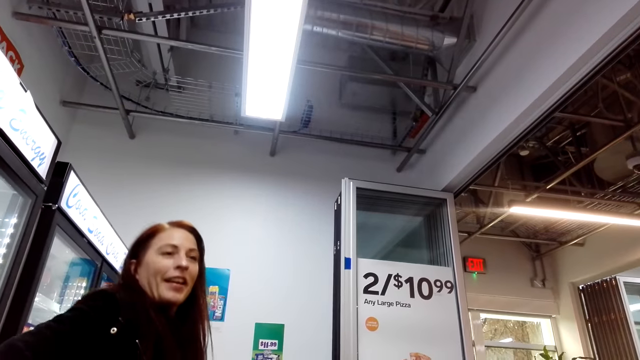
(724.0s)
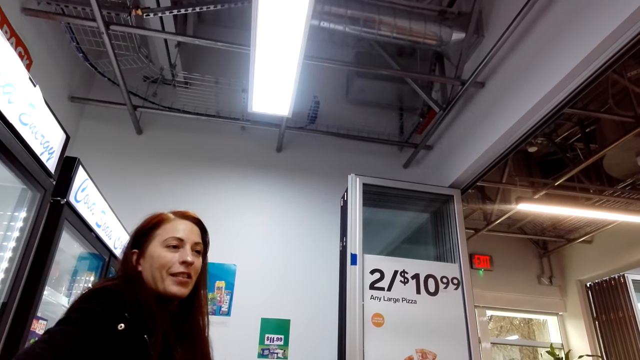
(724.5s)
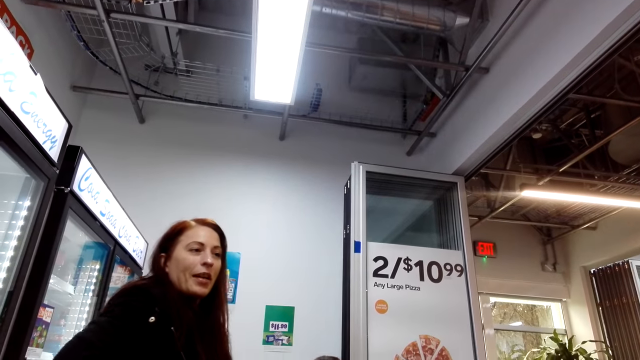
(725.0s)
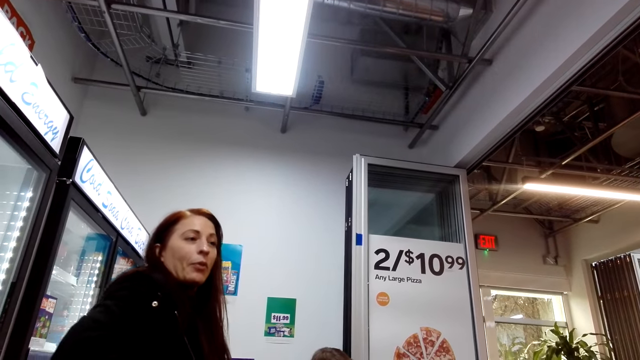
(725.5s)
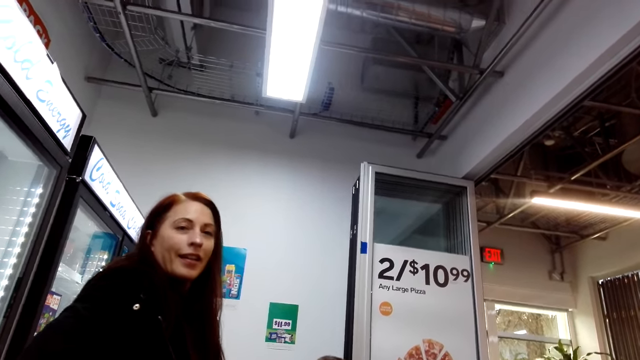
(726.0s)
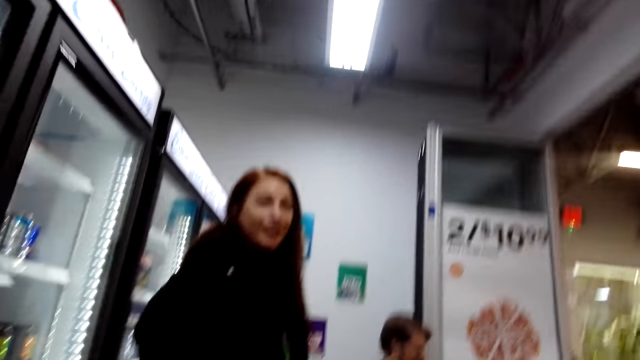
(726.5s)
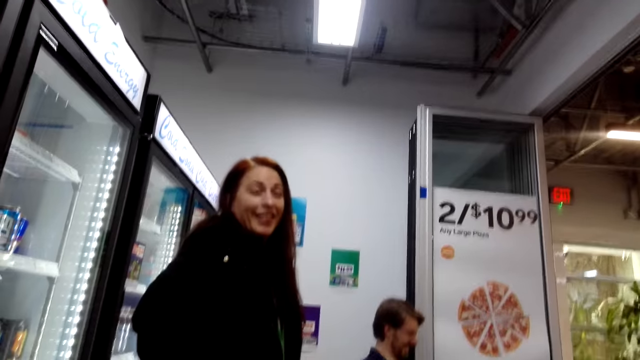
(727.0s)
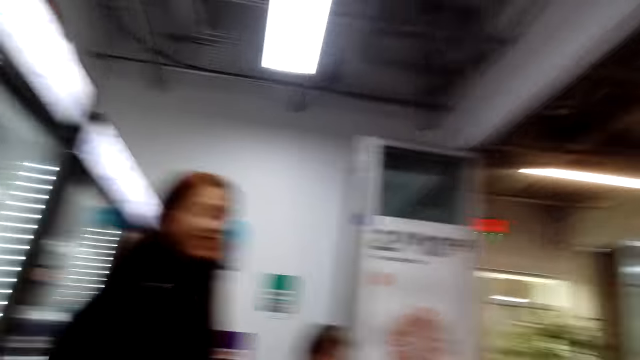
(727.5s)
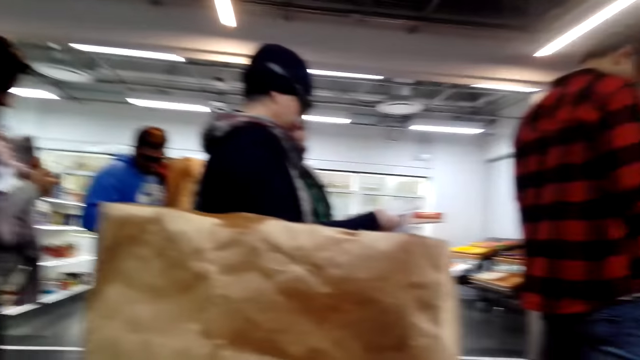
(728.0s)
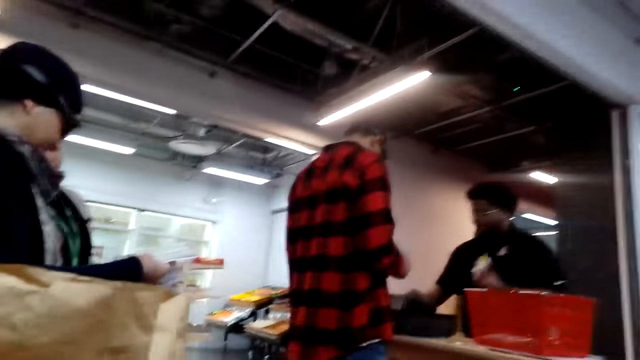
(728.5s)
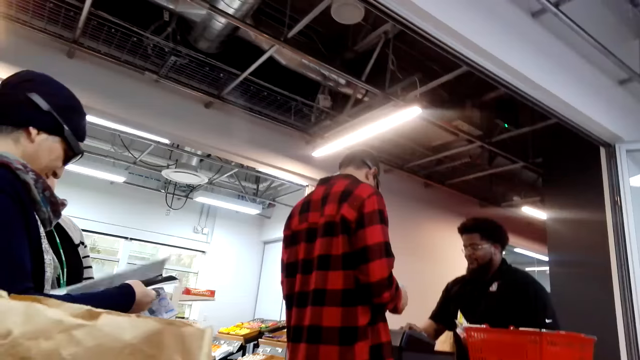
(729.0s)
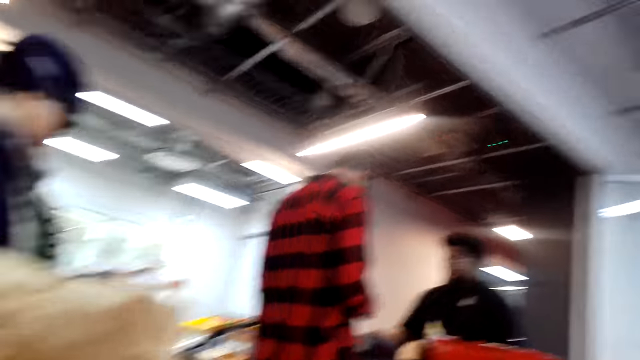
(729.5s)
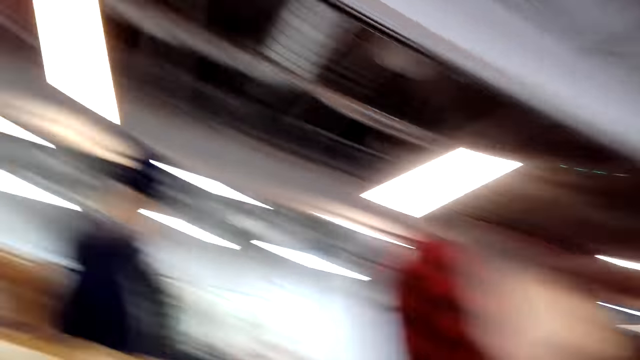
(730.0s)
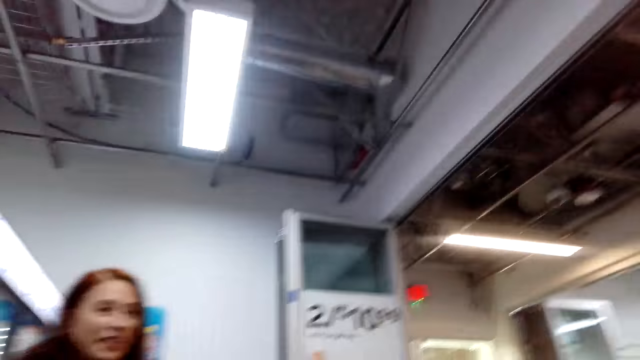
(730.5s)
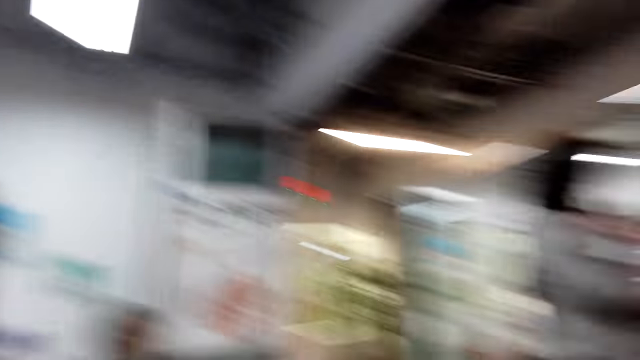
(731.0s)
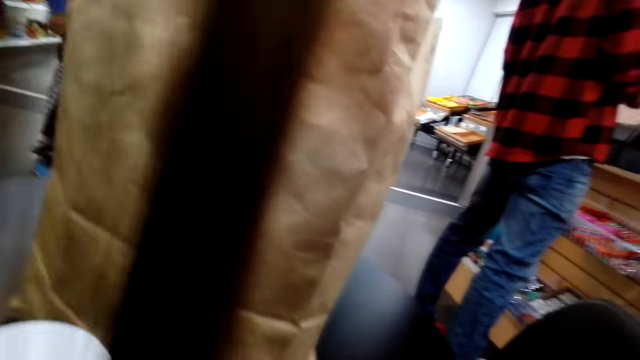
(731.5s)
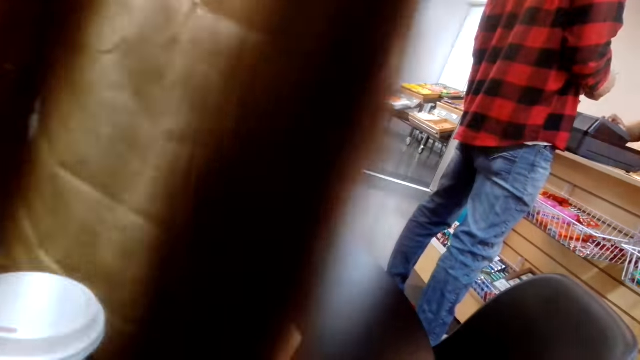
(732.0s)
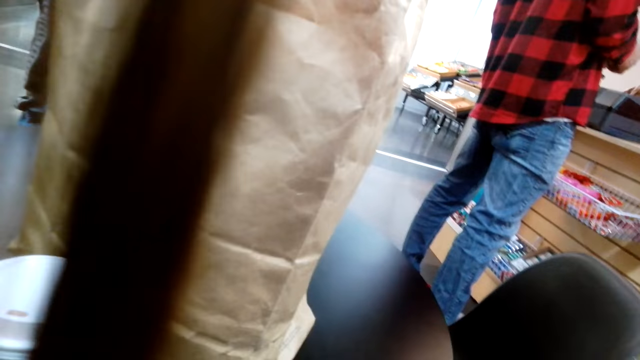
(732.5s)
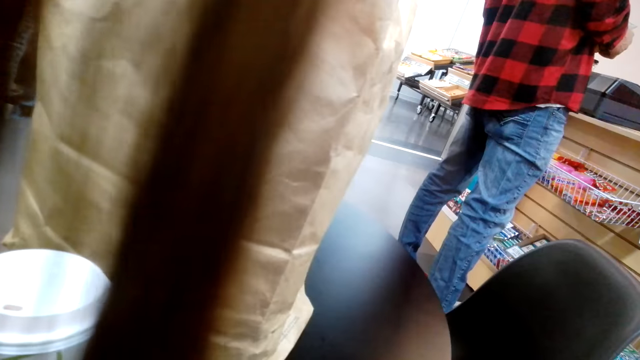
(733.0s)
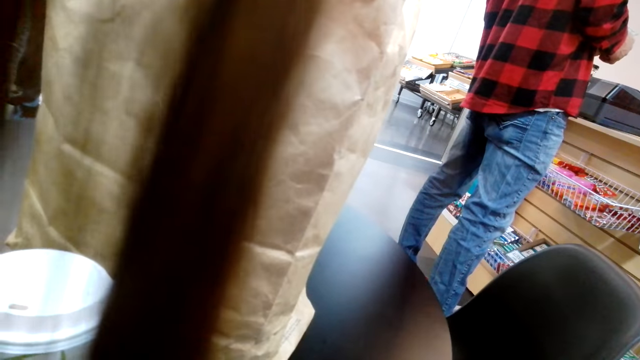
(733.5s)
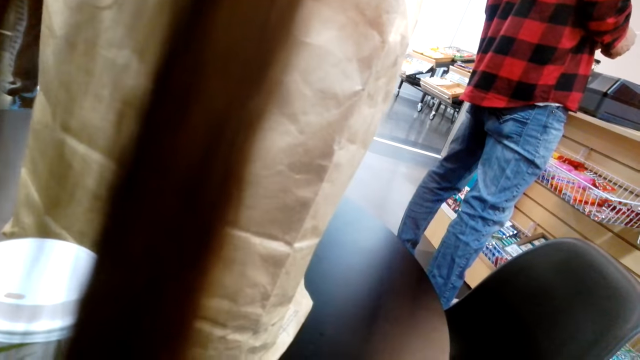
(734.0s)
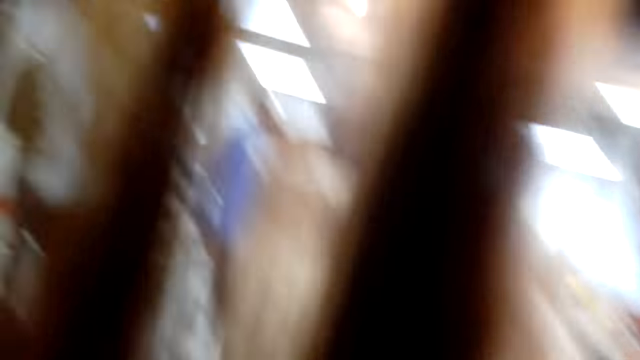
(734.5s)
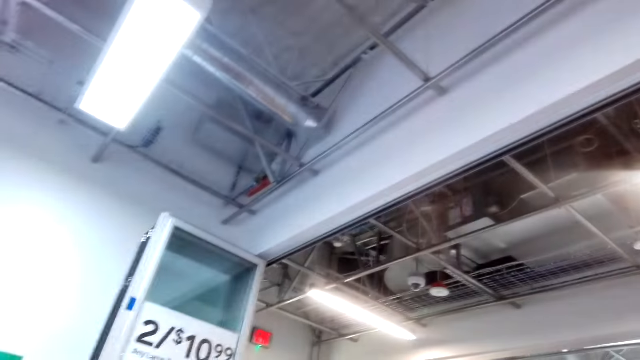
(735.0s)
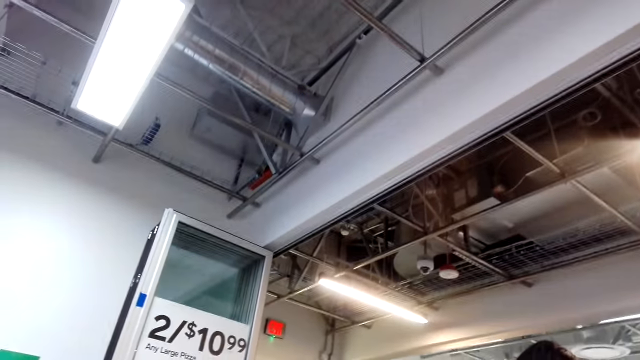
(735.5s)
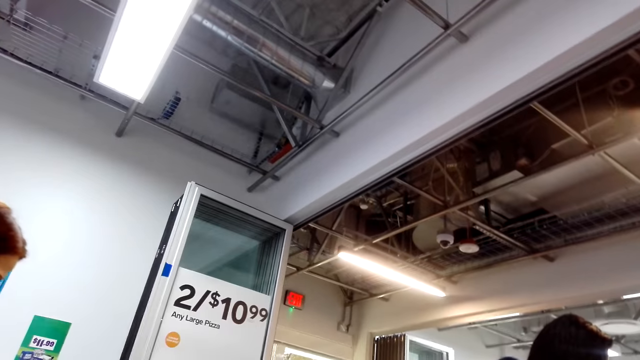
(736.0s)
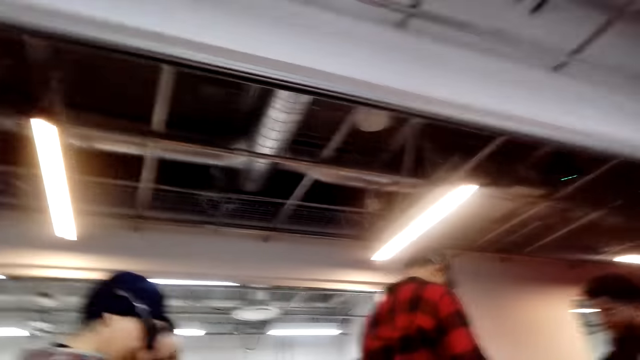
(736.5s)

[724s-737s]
A woman talks to the camera wearer. The woman laughs. The camera wearer looks around the store. The woman talks to the camera wearer. The camera wearer looks around the store.

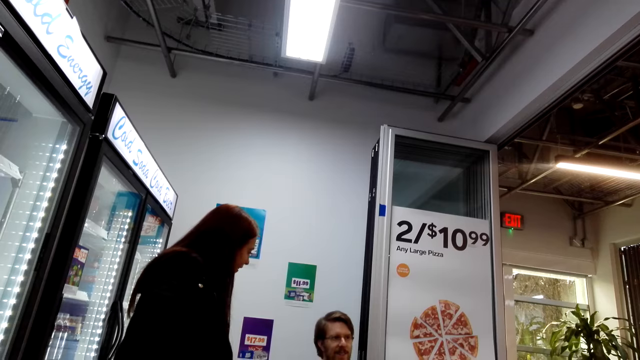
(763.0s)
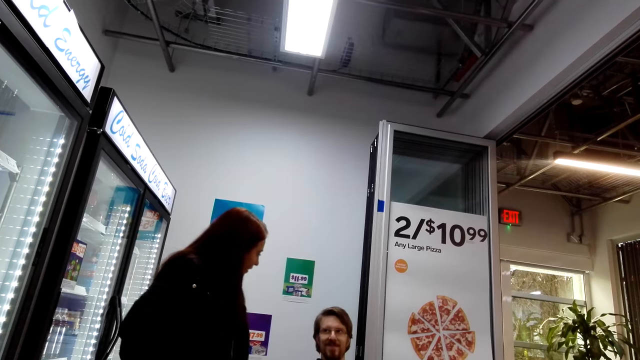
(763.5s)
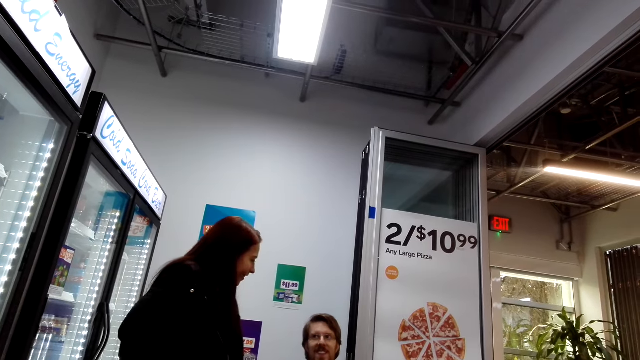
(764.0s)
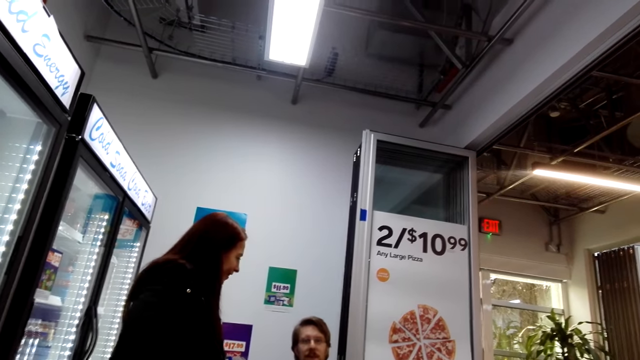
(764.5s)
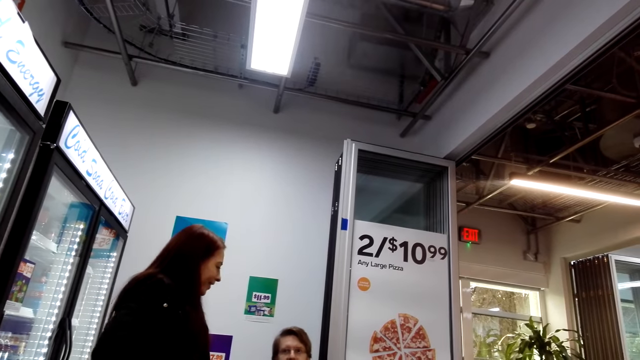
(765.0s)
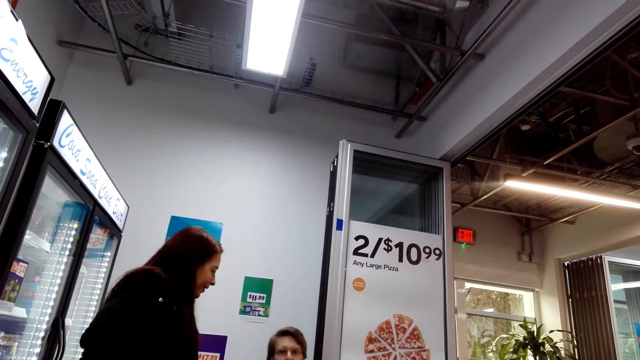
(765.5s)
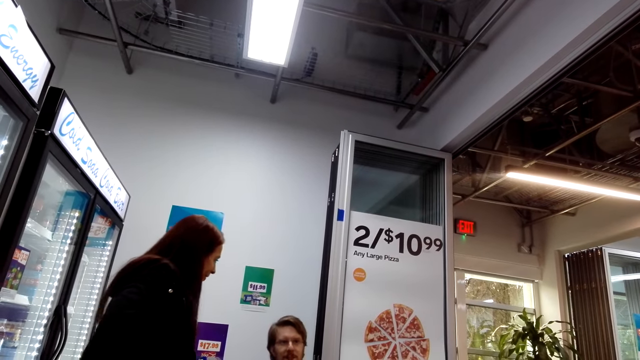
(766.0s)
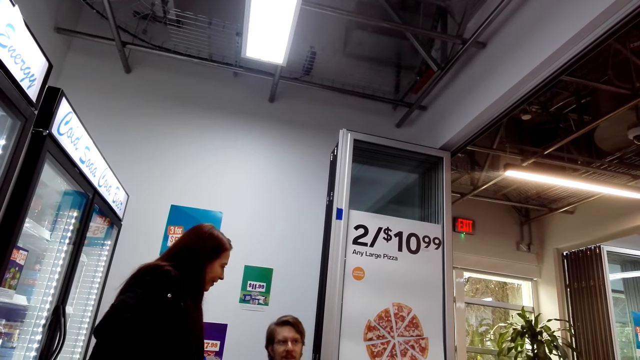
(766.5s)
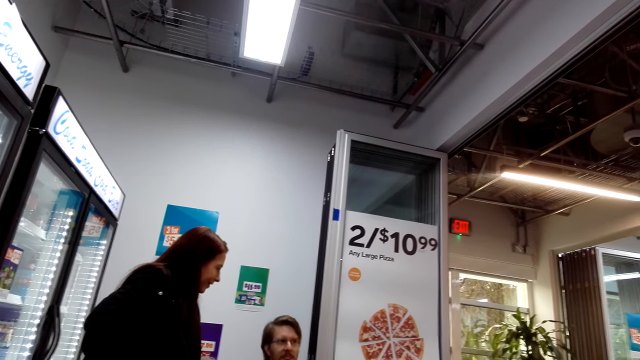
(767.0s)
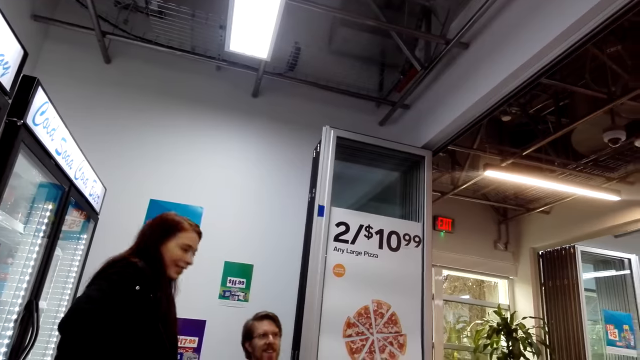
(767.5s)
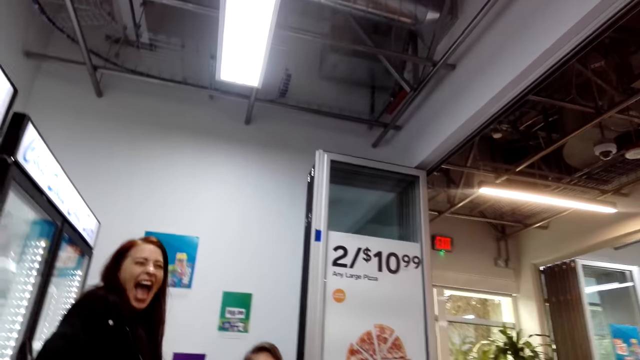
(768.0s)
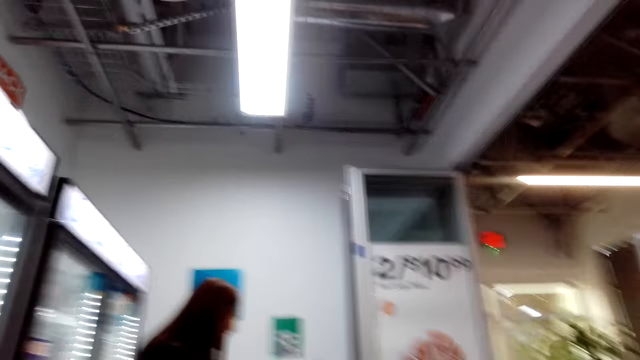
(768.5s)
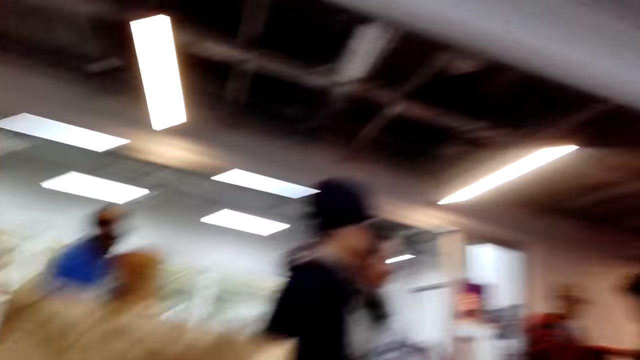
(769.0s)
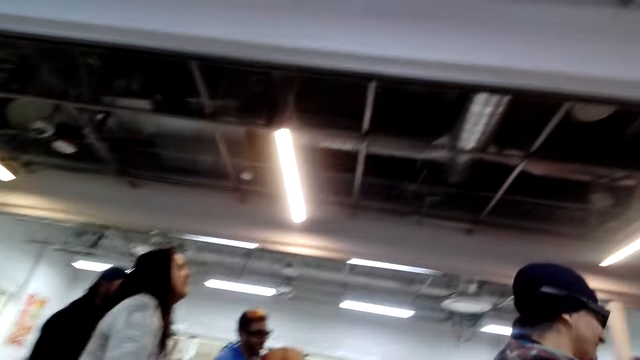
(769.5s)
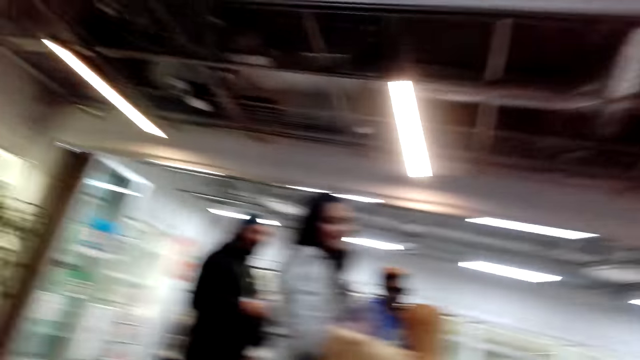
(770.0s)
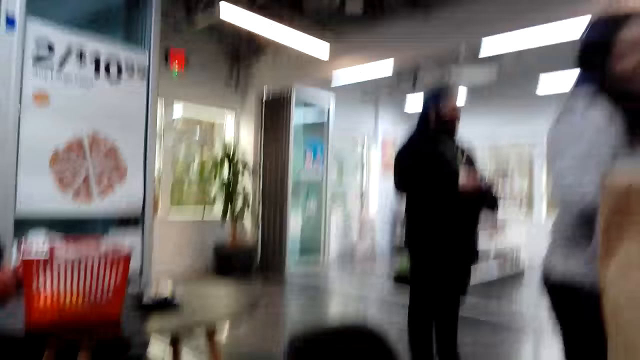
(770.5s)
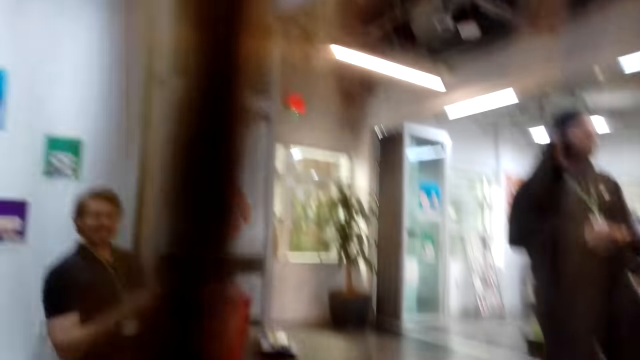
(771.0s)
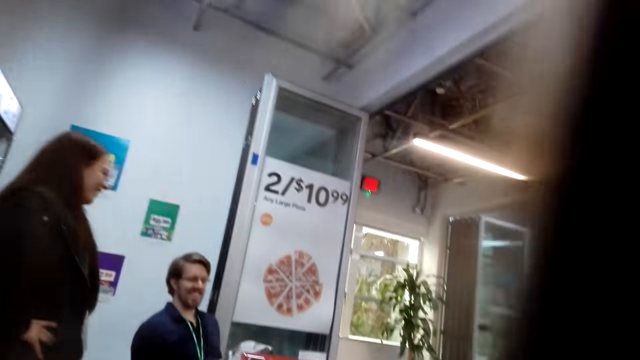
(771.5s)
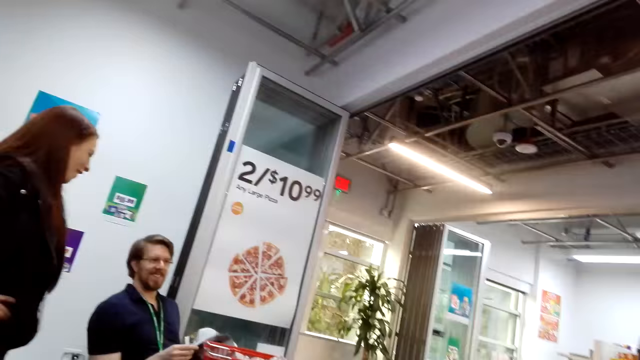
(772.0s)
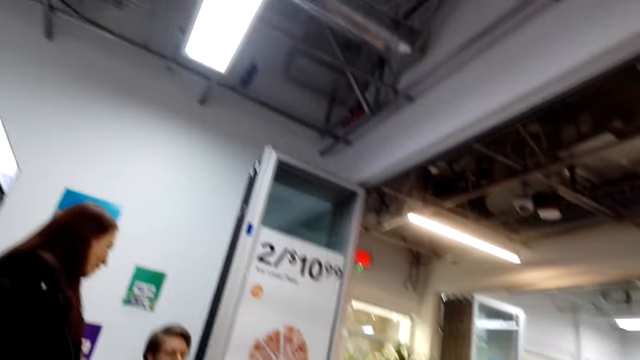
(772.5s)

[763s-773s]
A woman talks to a man. The man talks to the woman. The woman laughs. The camera wearer looks around the store. The man laughs.
